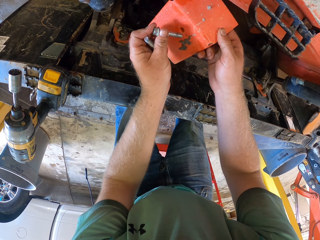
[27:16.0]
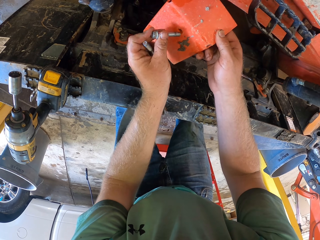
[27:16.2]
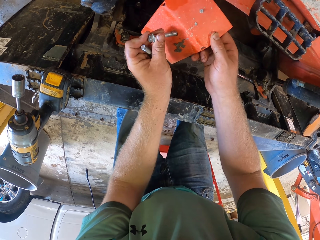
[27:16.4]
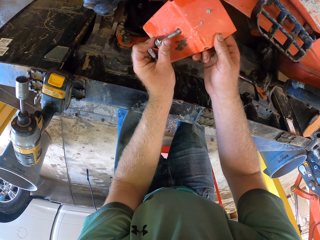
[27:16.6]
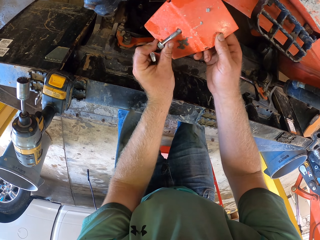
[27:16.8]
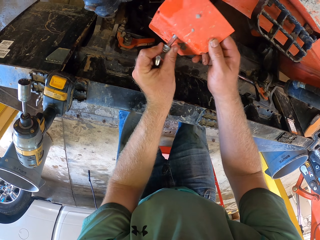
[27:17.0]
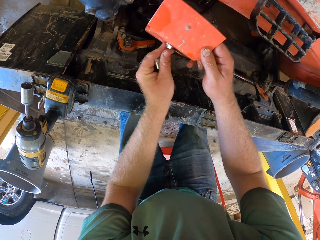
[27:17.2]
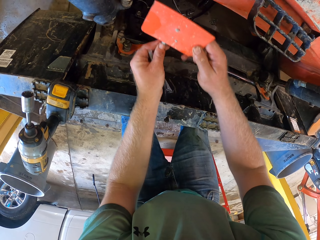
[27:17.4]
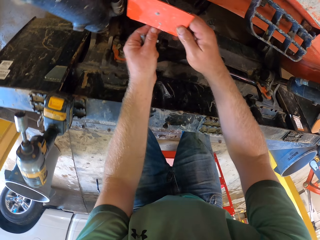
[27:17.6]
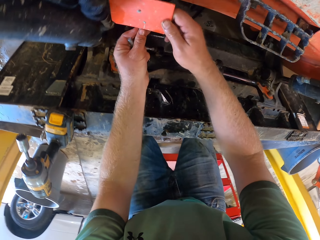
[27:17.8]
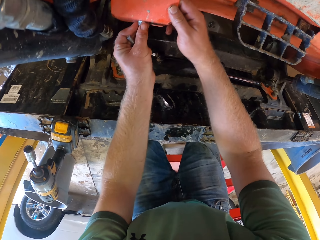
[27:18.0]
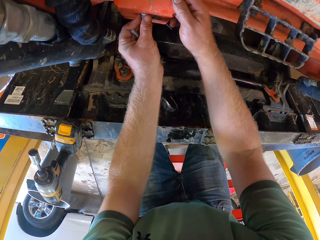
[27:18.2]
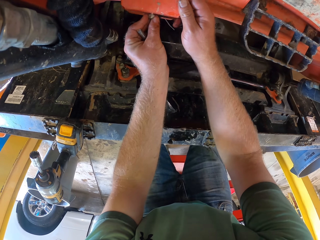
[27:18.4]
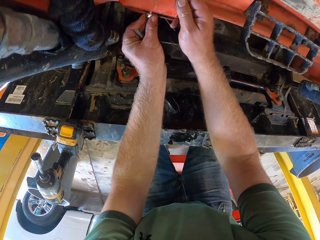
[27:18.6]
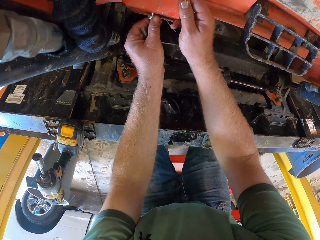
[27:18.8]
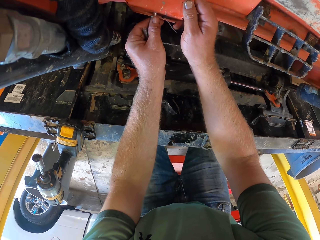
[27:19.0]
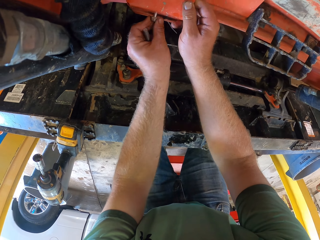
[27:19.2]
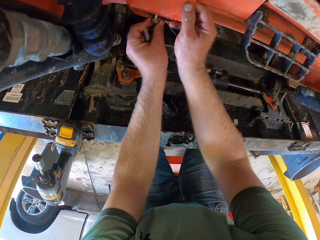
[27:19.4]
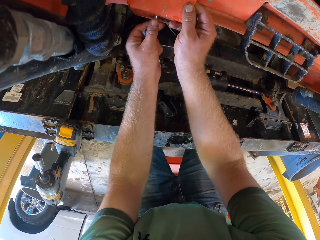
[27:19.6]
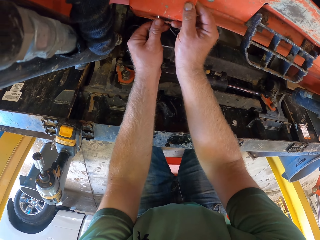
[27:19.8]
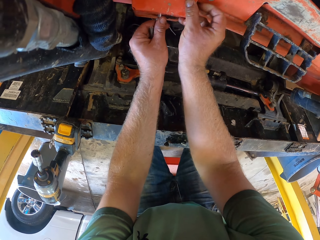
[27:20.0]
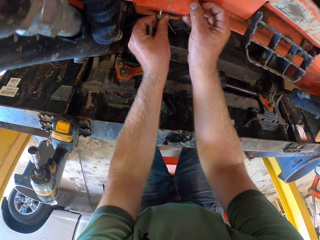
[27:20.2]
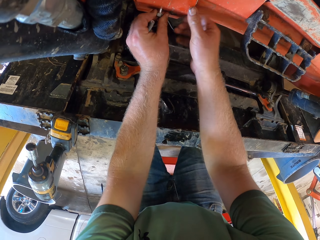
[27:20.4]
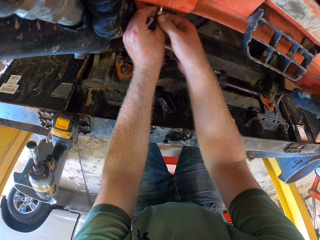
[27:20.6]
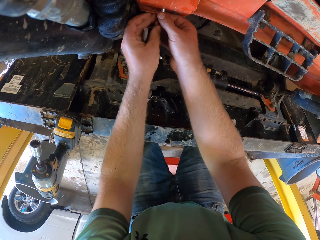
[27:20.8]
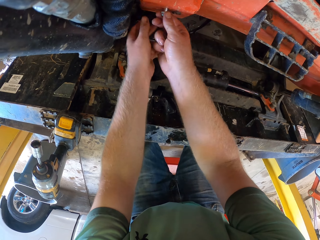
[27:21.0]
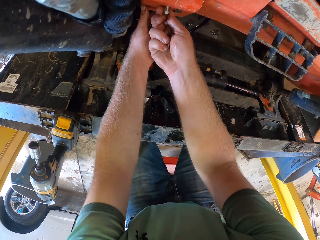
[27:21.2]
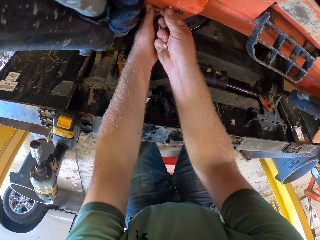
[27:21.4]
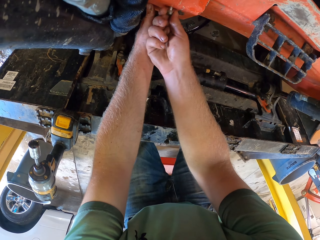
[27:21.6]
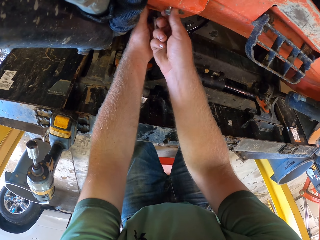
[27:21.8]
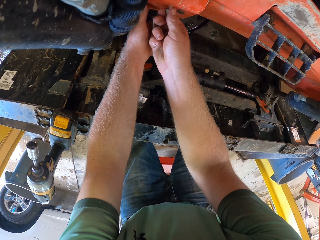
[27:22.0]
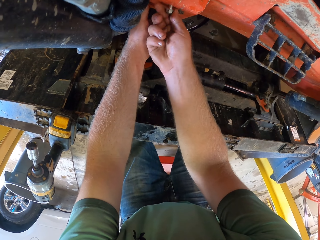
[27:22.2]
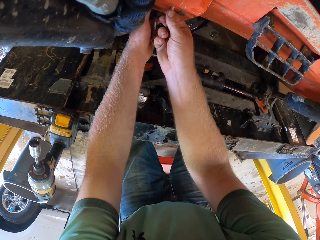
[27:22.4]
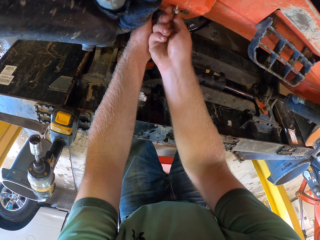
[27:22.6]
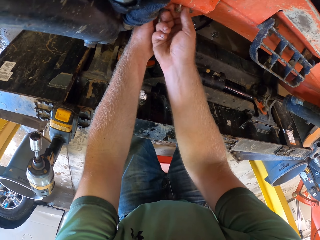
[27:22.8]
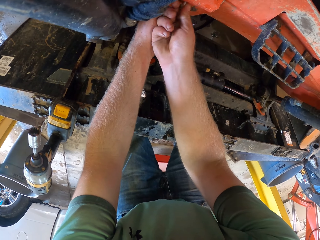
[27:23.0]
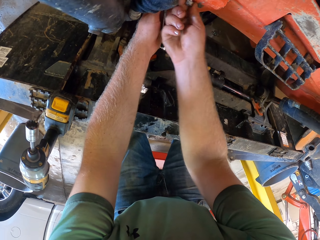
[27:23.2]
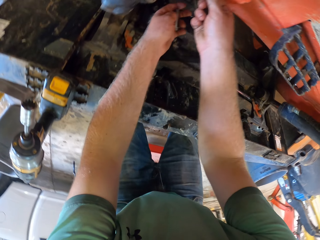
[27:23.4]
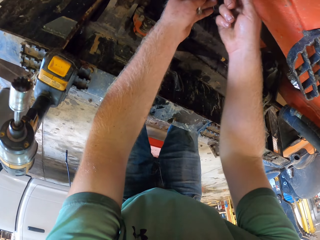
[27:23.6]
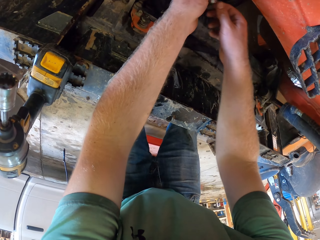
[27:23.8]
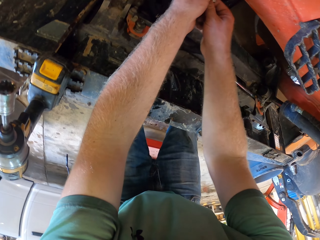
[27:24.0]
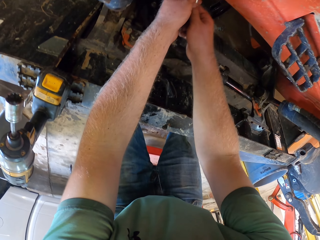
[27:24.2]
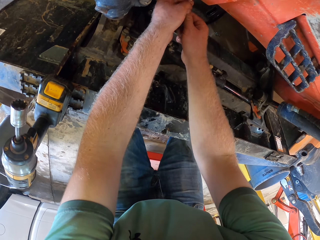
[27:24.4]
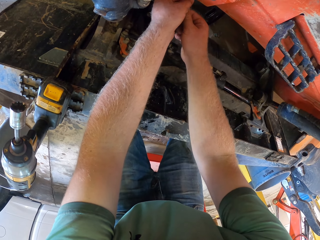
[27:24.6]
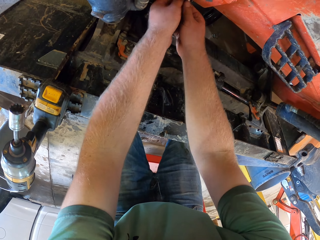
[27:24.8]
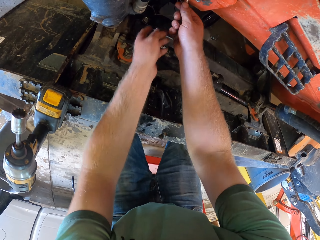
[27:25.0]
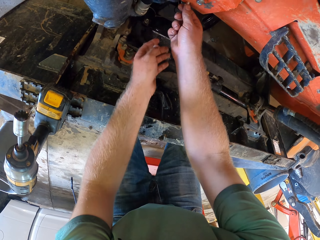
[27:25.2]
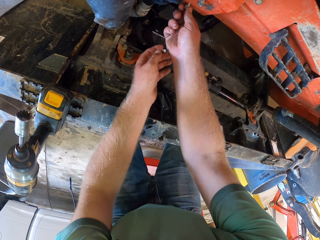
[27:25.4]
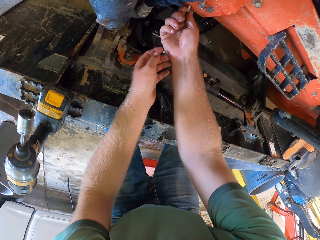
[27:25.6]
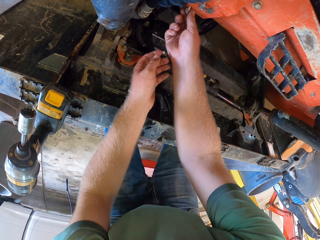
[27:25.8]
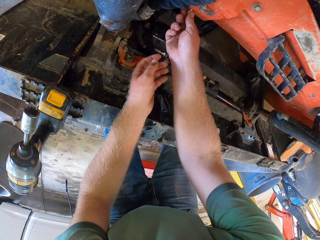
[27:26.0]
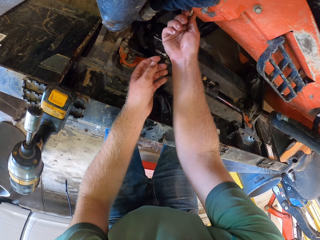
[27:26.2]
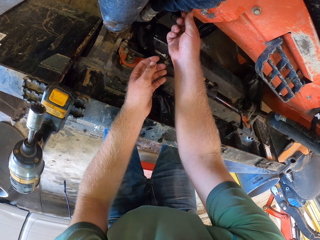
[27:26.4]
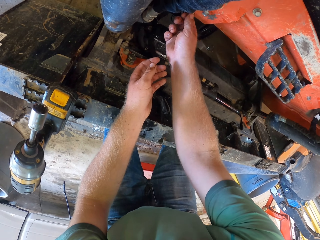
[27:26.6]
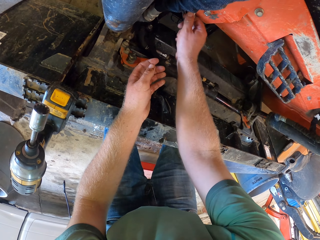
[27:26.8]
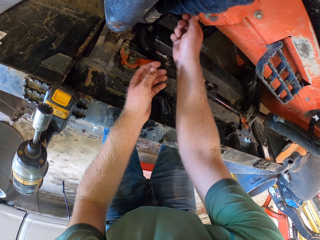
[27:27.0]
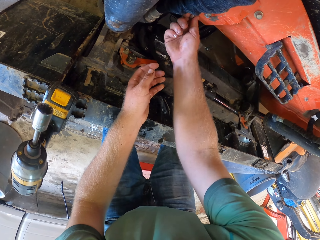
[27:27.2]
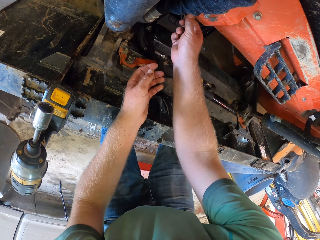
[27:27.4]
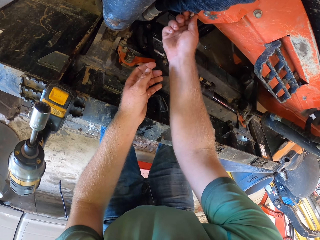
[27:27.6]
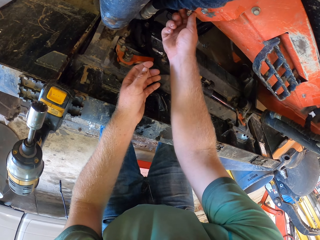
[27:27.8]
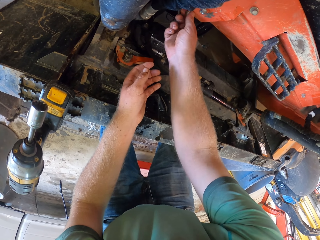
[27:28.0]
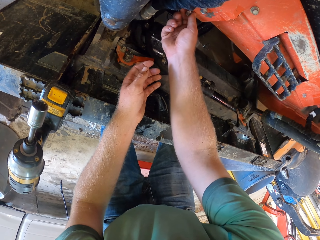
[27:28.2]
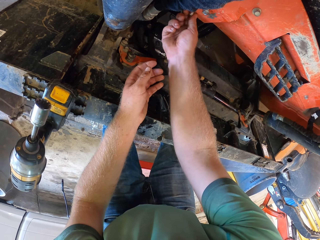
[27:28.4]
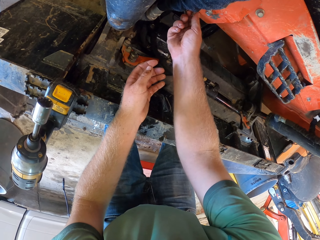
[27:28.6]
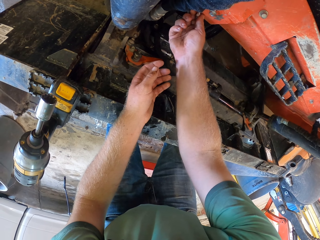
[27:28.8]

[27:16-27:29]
The camera wearer puts a screw or bolt in the plastic piece with his left hand. He places the plastic piece on the tractor with both hands. He screws the screw into the plastic piece and the tractor with his left hand. He screws a screw into the plastic piece and the tractor with his right hand. He puts the bolt on the part of the shovel.

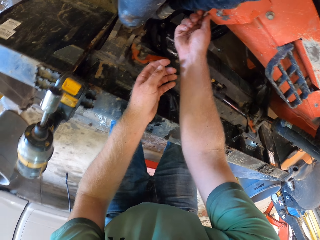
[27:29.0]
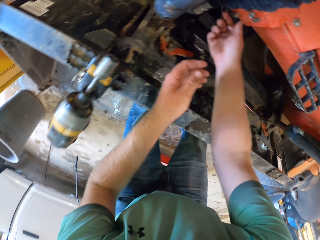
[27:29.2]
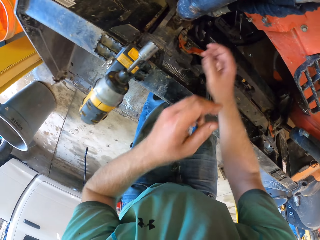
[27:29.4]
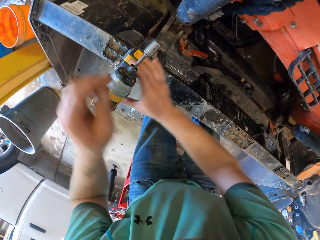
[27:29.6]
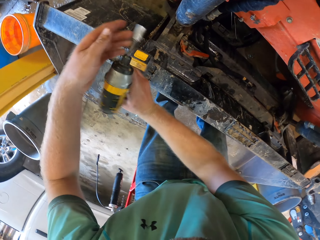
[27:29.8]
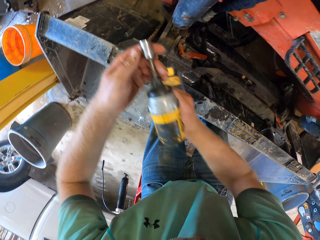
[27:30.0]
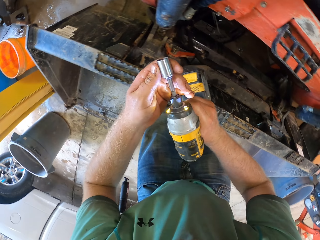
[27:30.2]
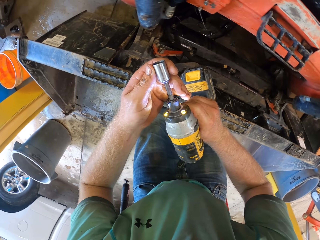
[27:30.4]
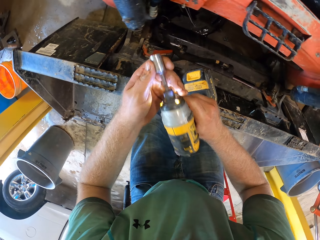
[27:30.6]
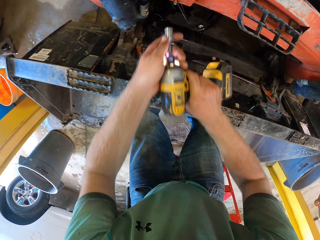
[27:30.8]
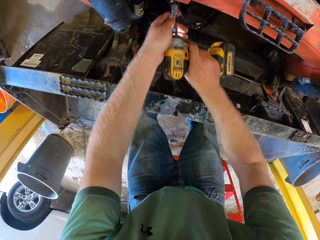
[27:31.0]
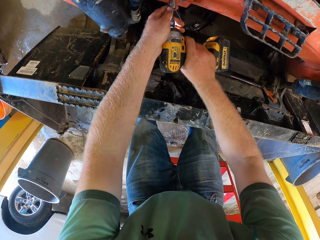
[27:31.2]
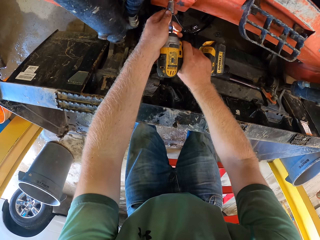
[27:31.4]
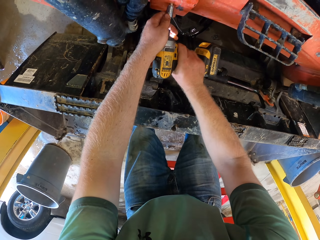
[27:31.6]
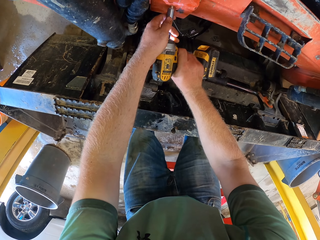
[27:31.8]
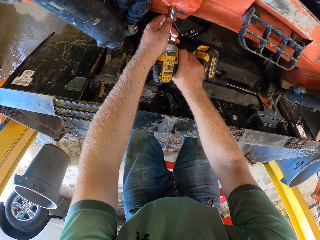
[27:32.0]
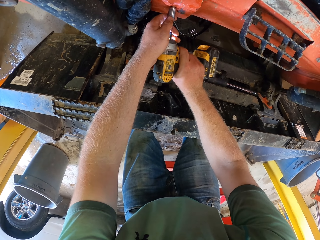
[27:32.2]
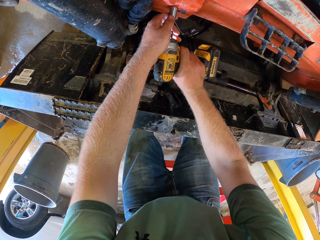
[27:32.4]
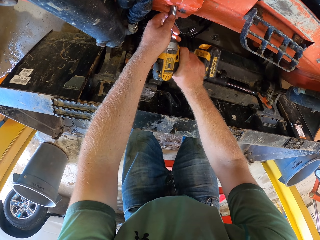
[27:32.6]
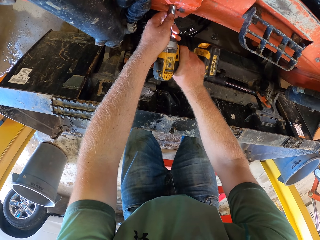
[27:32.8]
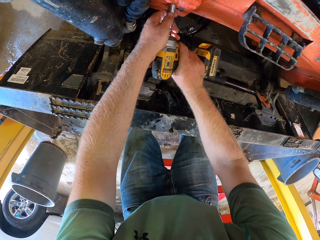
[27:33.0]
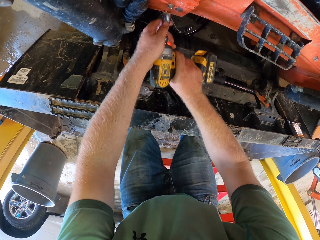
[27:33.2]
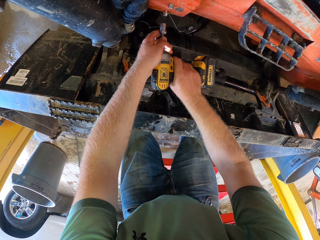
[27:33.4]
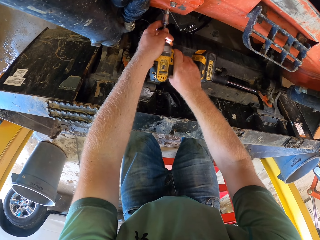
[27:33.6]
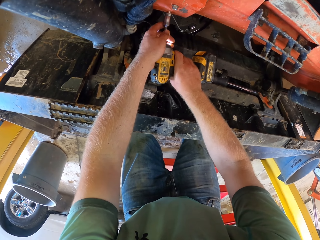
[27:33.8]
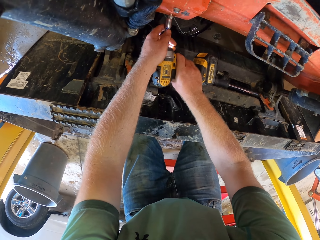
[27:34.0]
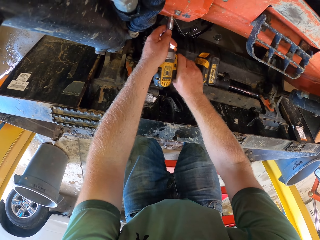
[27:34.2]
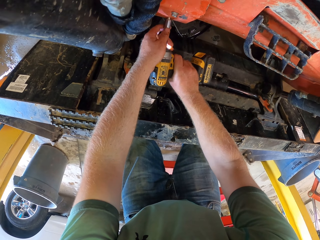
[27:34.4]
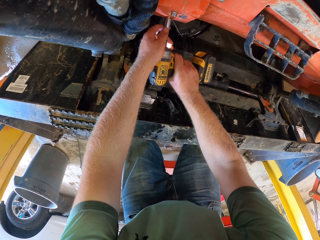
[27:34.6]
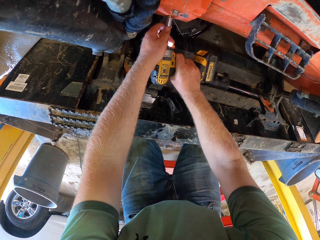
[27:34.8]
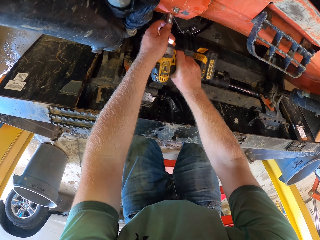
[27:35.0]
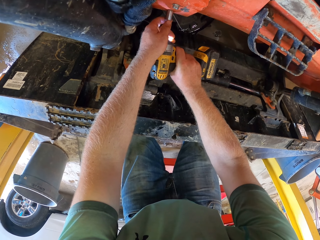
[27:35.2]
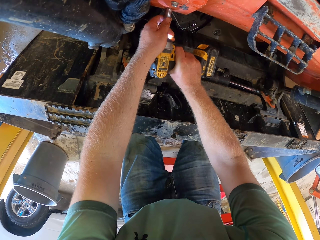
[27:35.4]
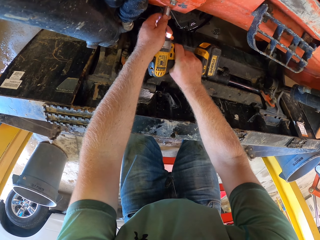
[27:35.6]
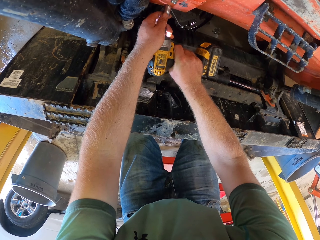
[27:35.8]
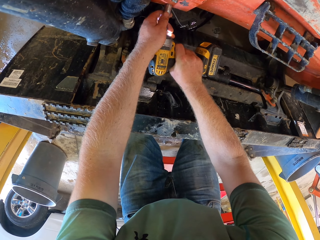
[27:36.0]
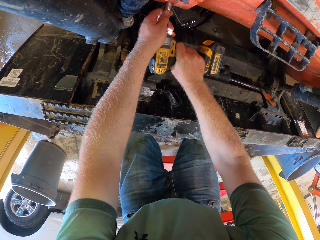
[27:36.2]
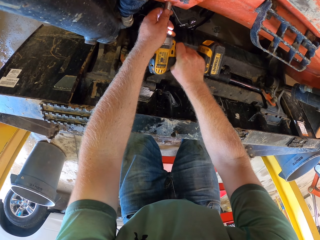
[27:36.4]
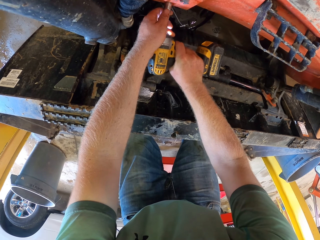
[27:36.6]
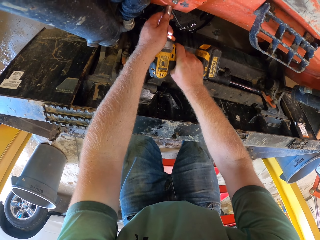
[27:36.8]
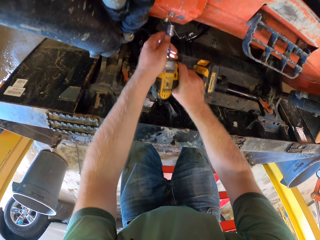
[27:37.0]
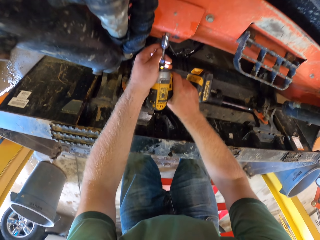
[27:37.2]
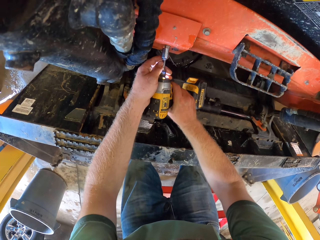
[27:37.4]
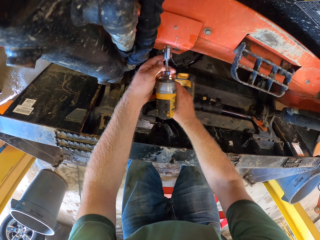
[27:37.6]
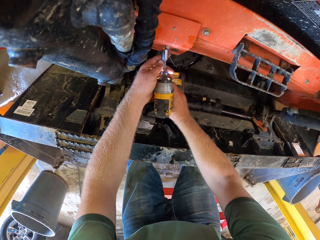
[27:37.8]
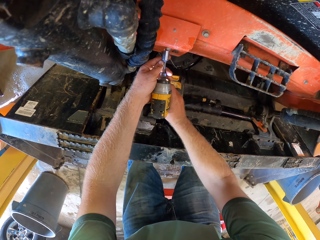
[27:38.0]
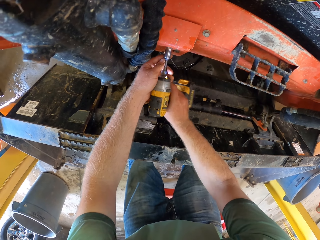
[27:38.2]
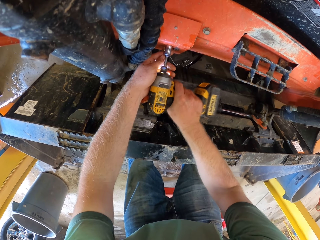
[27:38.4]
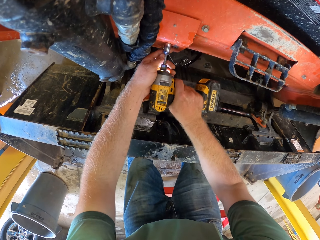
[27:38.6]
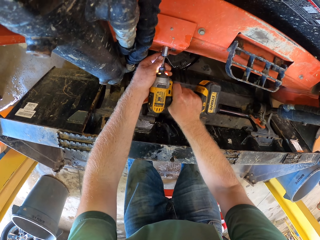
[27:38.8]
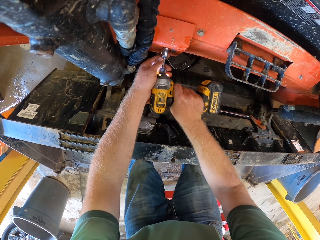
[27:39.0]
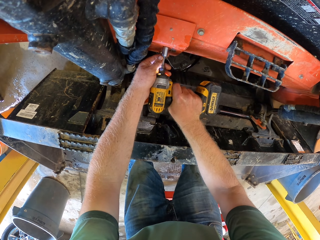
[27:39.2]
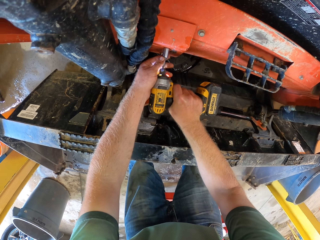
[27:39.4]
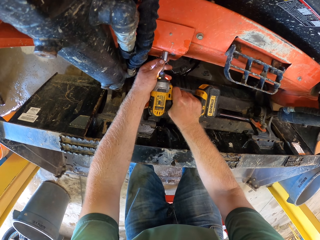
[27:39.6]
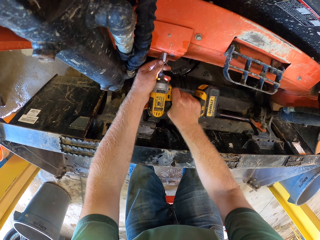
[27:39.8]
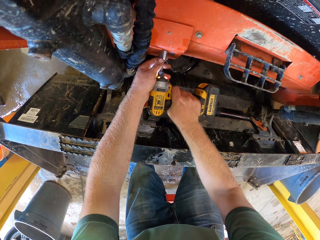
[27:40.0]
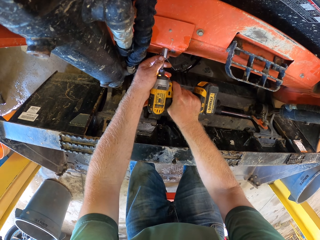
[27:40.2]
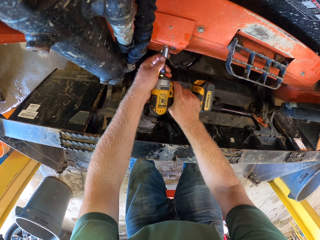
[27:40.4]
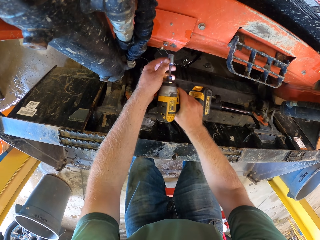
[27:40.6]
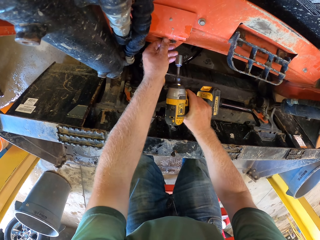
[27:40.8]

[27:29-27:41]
The camera wearer picks the drill driver or driller from the tractor with both hands. He drives the screw or bolt into the tractor with the drill driver in both hands. He drives the screw into the tractor with the drill driver in both hands again. He tightens the bolt with the driller.
